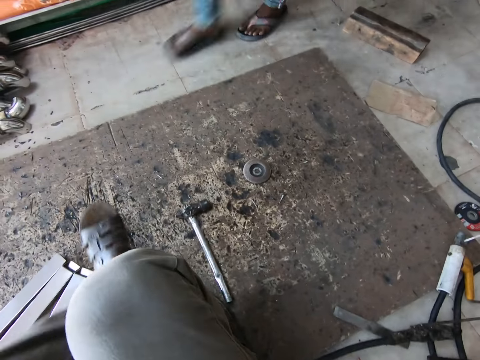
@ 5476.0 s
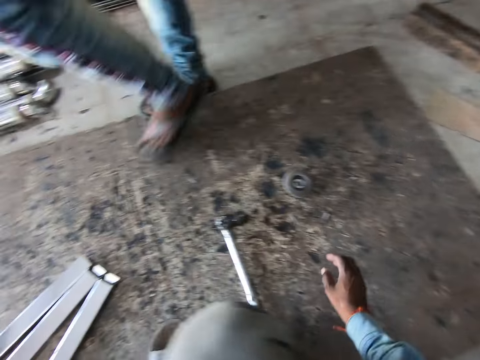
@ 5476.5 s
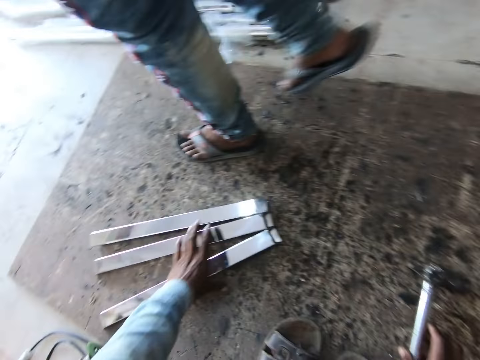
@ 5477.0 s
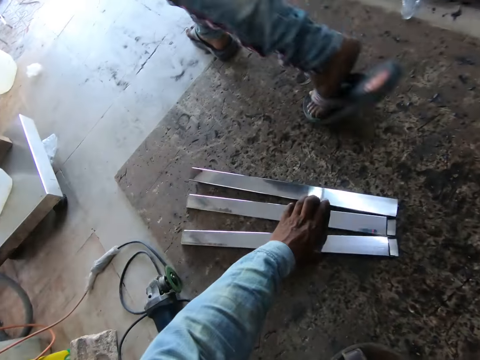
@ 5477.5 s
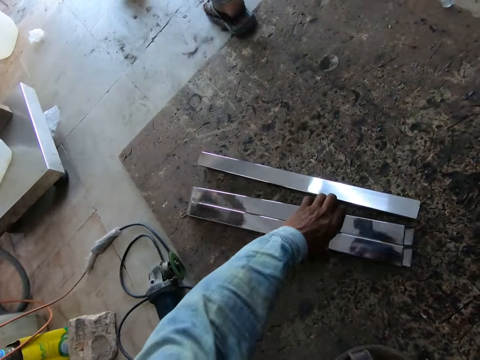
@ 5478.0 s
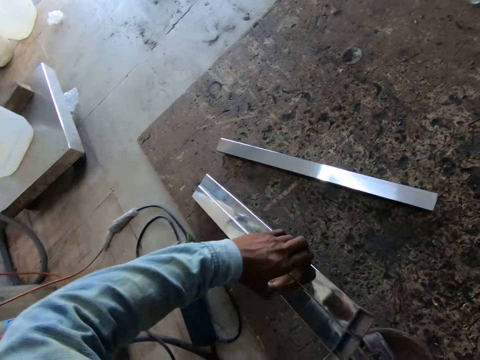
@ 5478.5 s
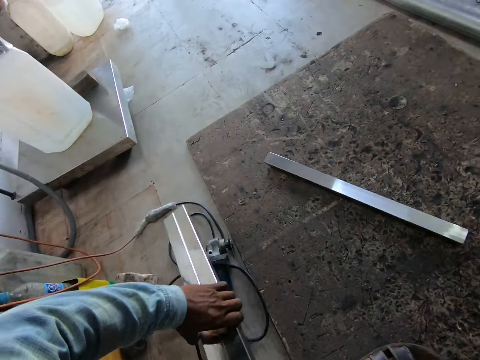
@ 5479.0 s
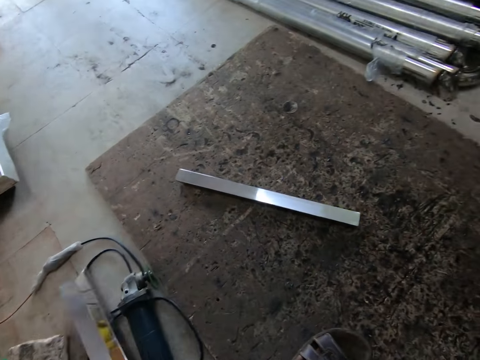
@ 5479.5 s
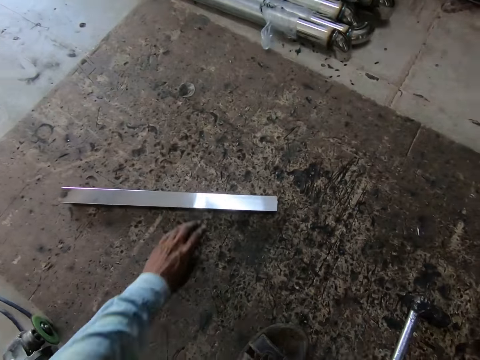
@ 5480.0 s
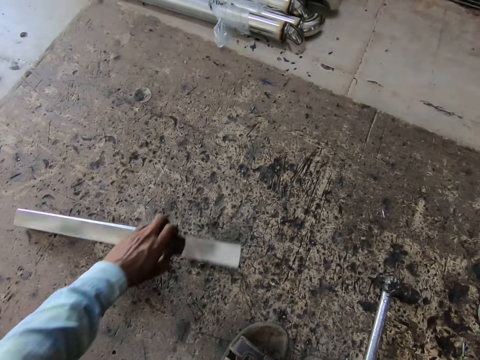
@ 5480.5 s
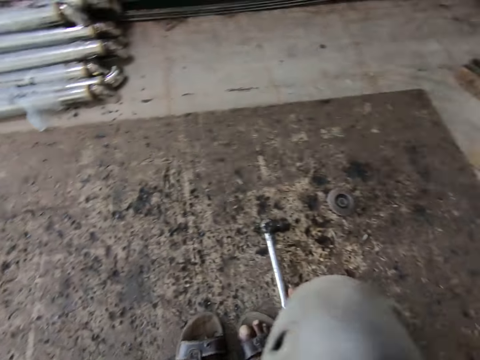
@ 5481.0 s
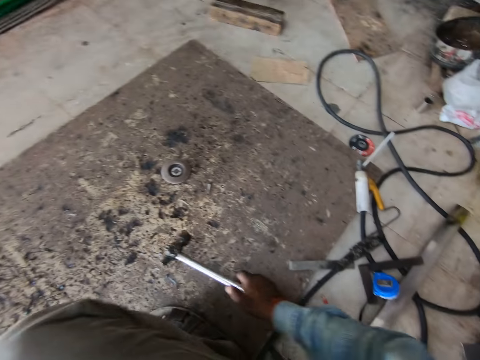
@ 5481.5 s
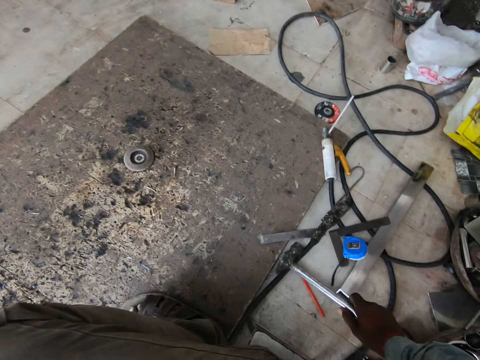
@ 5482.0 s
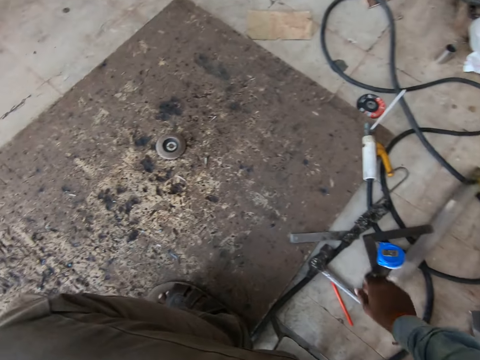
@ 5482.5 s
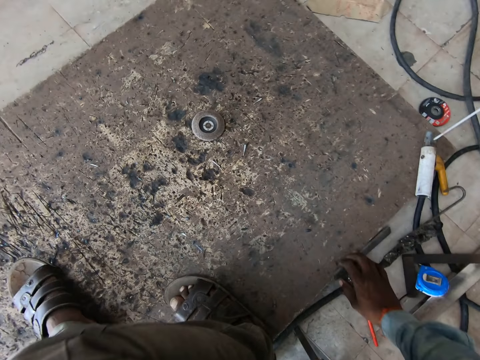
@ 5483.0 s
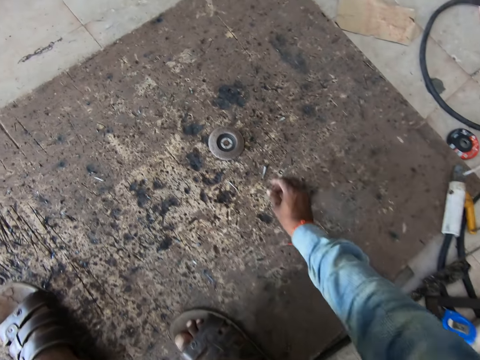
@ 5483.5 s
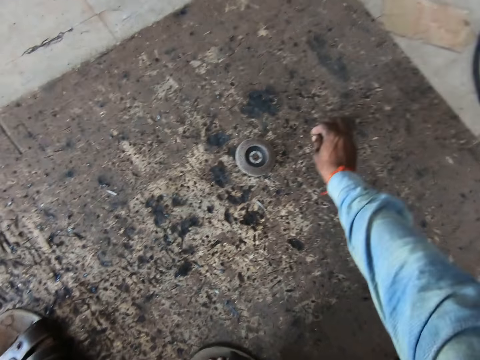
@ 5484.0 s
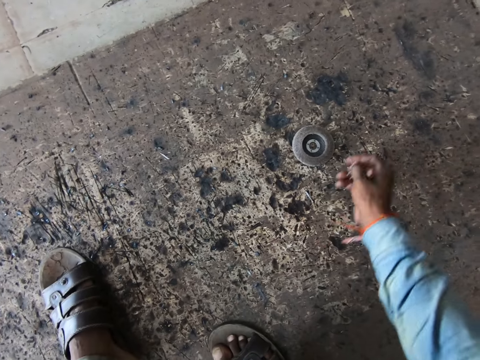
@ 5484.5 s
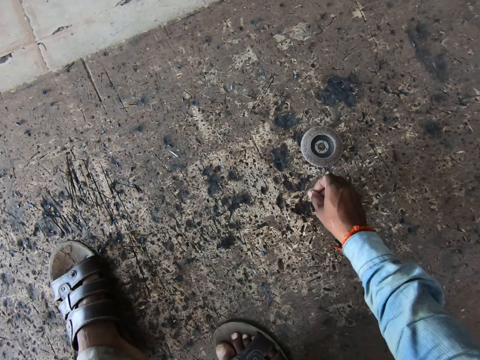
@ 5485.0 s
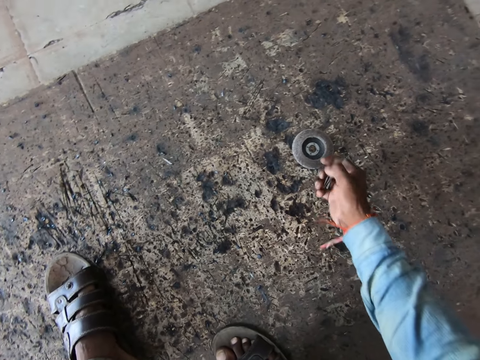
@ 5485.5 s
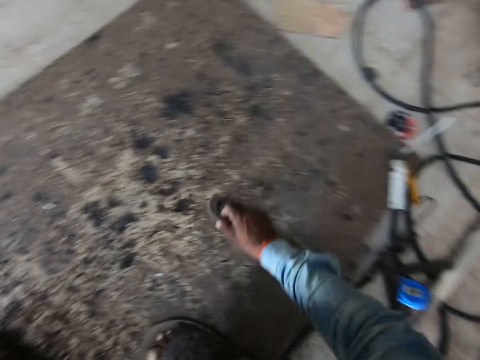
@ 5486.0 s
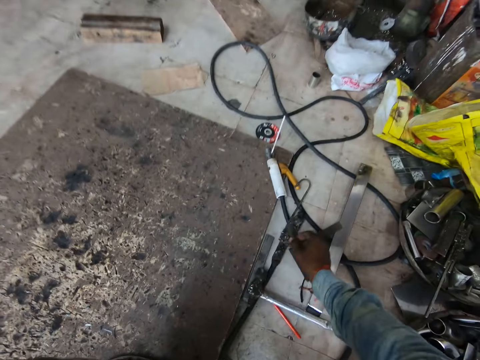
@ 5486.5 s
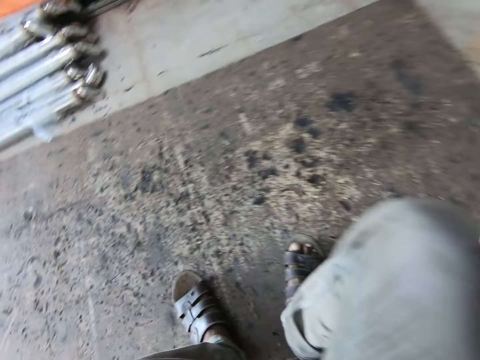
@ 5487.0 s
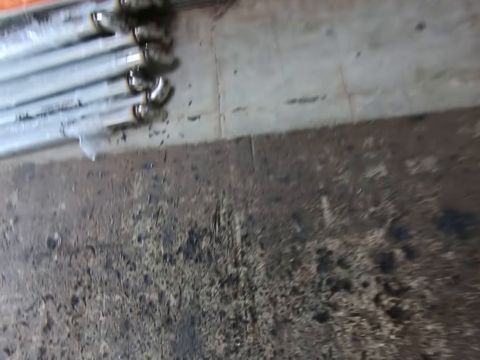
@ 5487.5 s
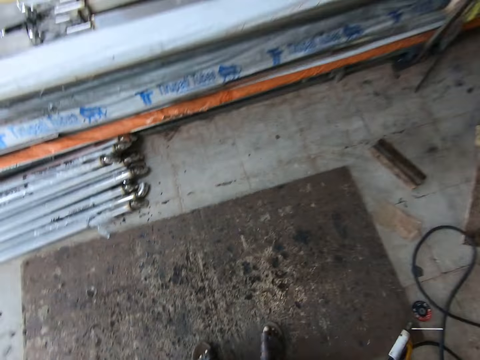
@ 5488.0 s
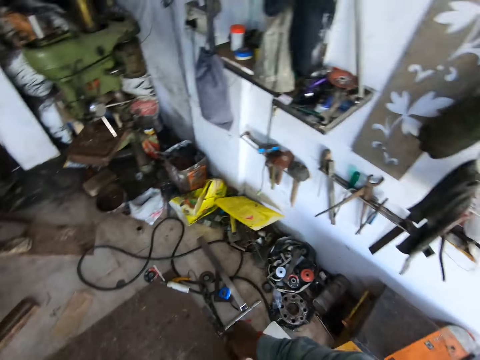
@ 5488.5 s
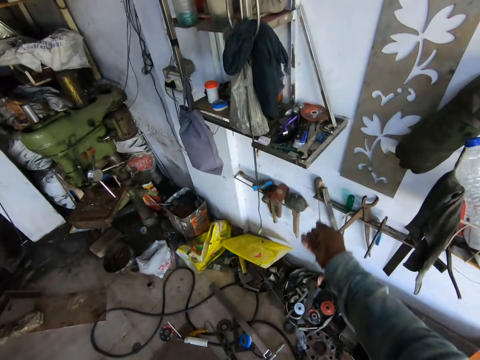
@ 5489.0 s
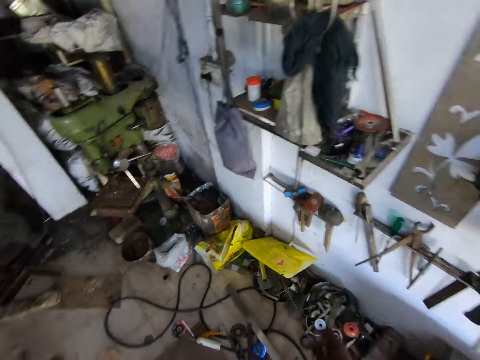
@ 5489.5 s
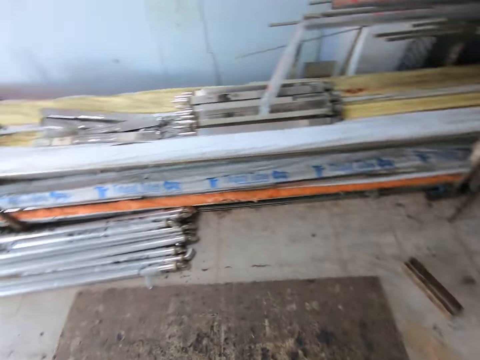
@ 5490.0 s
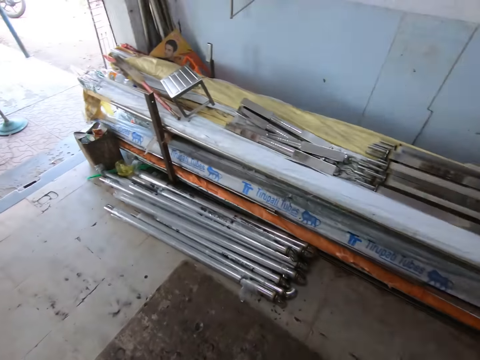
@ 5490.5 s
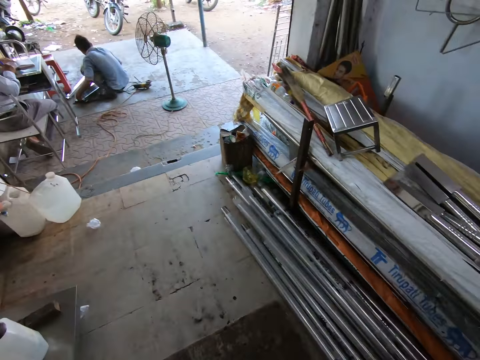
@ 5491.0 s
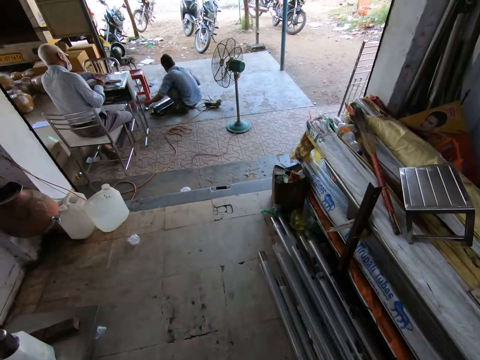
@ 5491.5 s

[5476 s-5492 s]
The camera wearer looks around the workshop. He packs some pieces of metal from the board with his left hand. He moves a metal pipe aside. He drops the piece of metal on the floor with his left hand. He moves a piece of metal from the board to the floor with his left hand. He moves the hammer from the board to the floor with his right hand. He picks up some screws or metal chips from the board with his right hand. He moves a sellotape from the board with his right hand. He puts the metal chips aside. He looks around the workshop. He drops the screws on a shelf with his right hand.

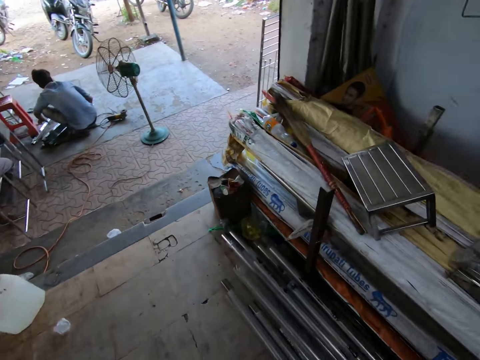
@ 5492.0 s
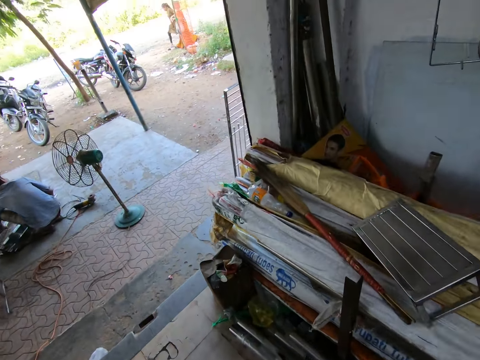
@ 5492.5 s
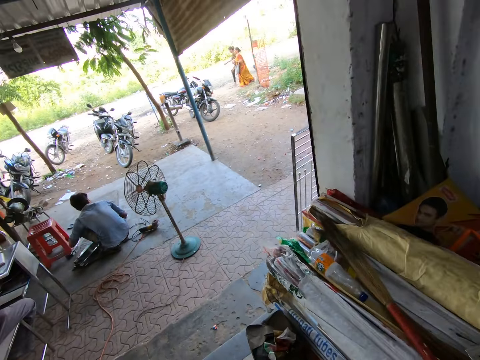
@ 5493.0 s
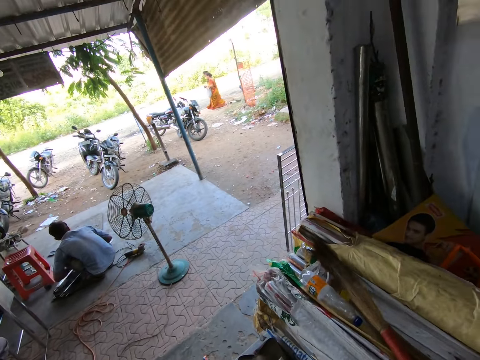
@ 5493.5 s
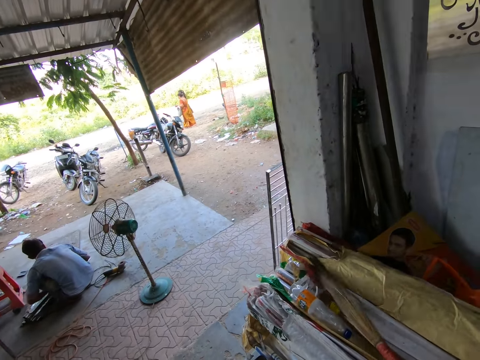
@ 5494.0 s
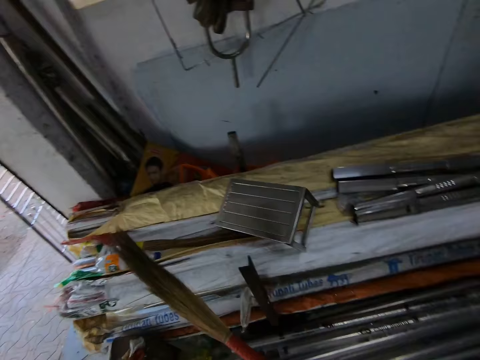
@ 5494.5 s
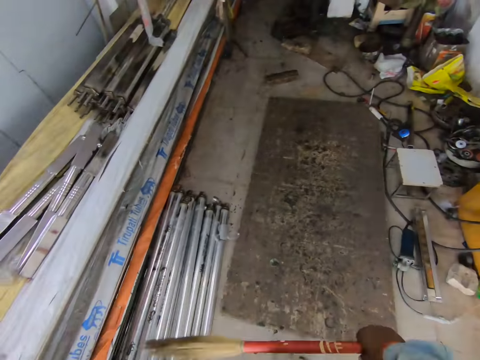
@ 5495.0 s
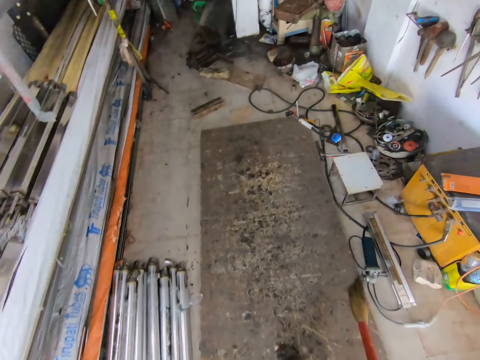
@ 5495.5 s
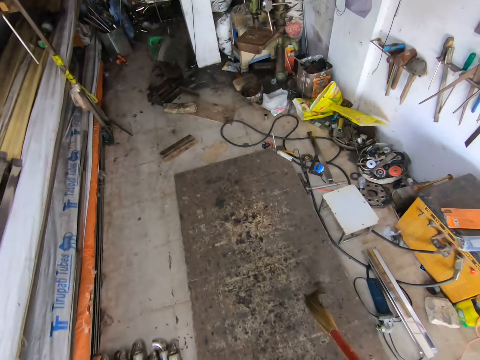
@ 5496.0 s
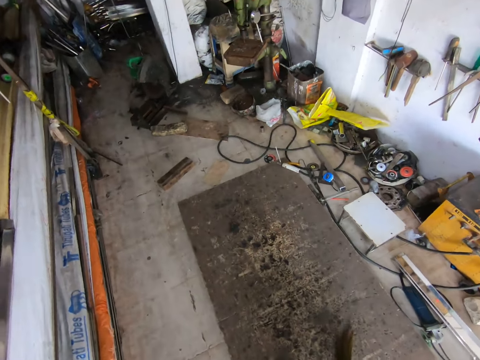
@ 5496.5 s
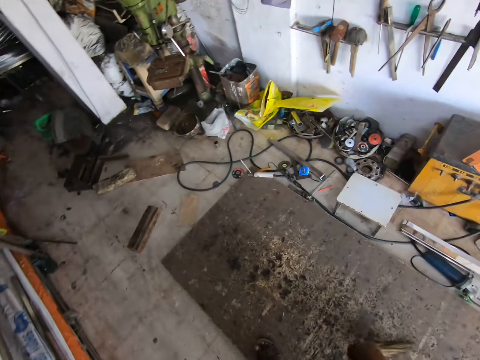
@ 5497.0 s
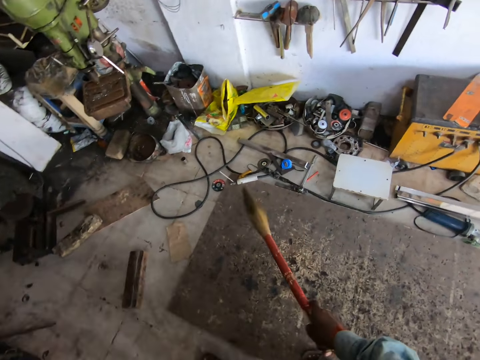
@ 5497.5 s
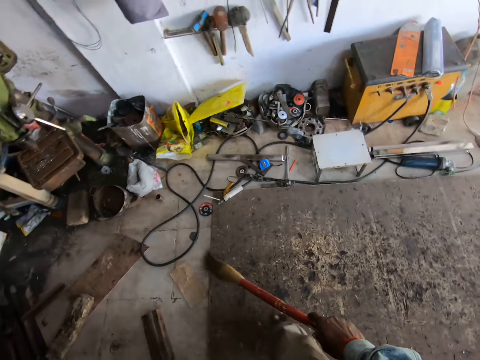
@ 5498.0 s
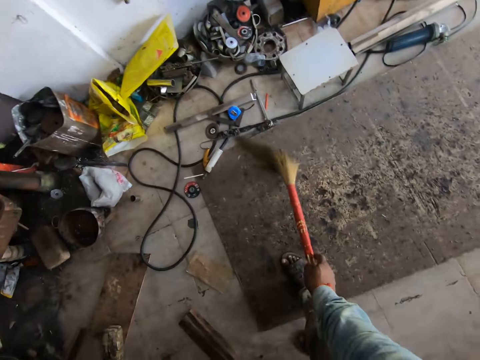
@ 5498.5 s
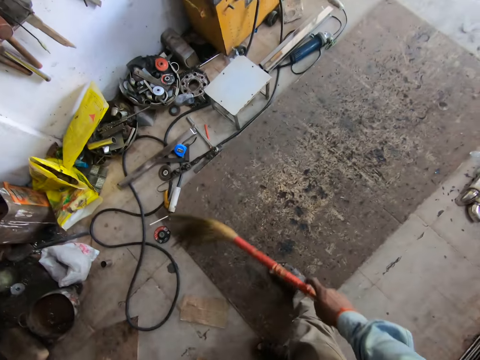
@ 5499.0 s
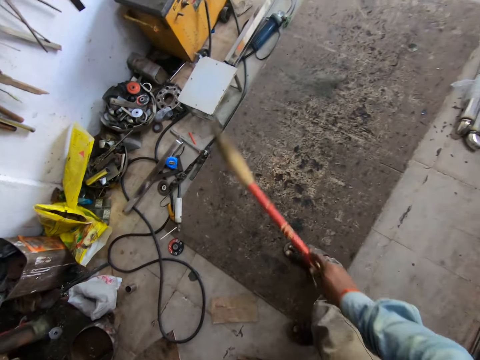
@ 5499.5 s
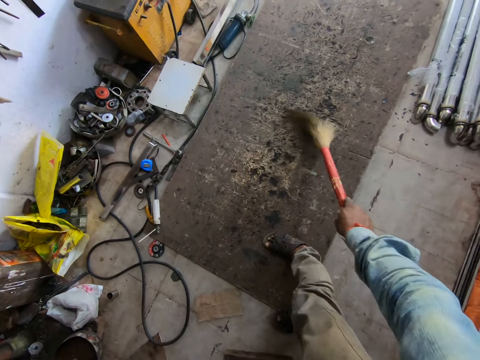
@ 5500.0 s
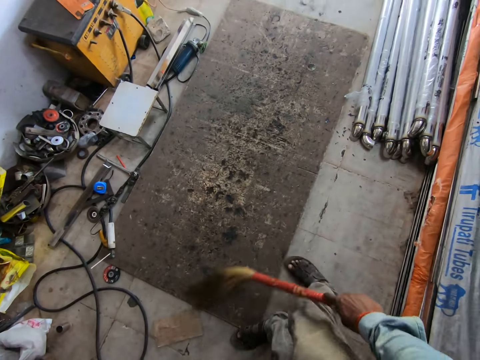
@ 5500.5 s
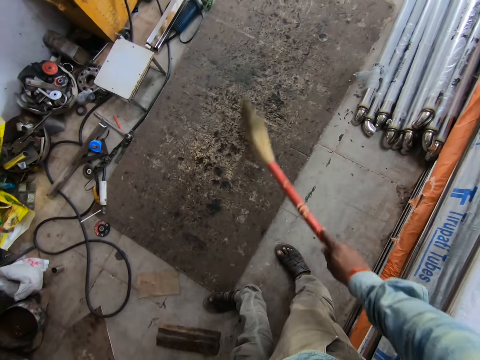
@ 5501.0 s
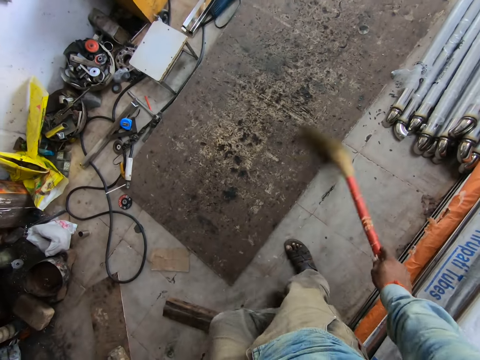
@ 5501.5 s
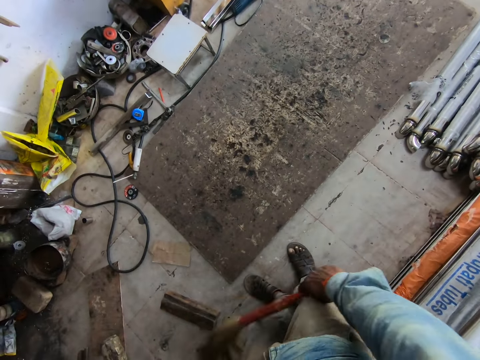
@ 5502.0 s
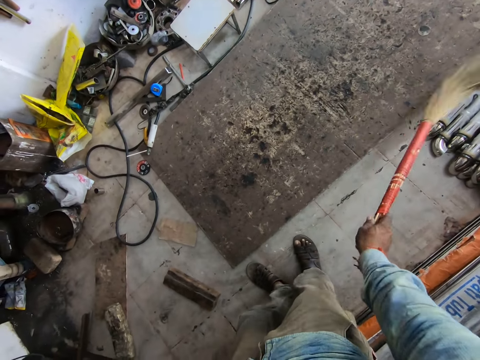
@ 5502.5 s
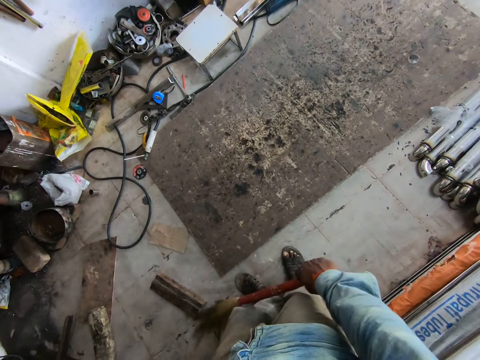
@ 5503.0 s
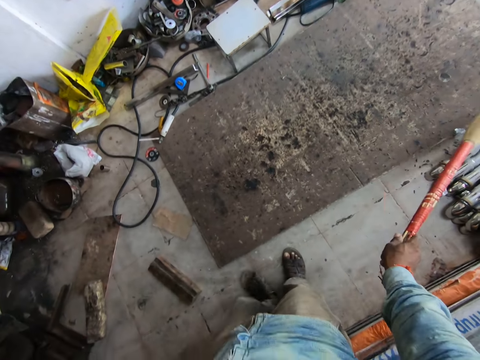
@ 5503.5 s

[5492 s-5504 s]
The camera wearer walks around the workshop. A man arranges some railings on the floor with his hands. The camera wearer picks up a broom from the railings with his right hand. He walks around the workshop. He sweeps the rug with the horse tail sweeper in his right hand.
